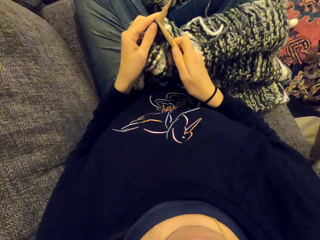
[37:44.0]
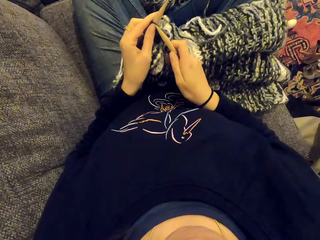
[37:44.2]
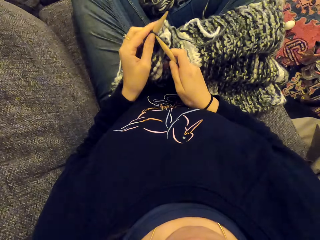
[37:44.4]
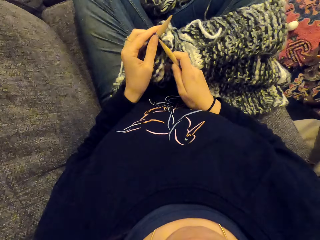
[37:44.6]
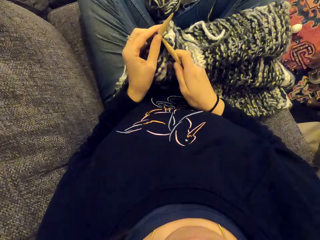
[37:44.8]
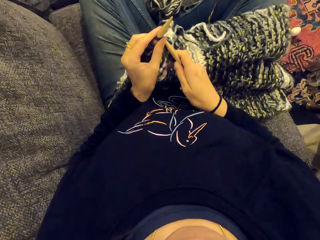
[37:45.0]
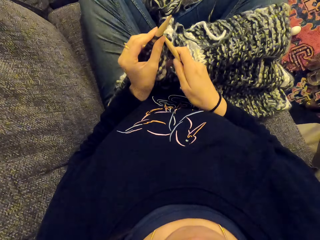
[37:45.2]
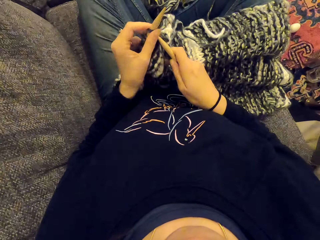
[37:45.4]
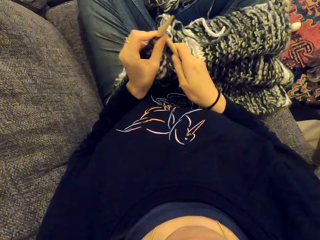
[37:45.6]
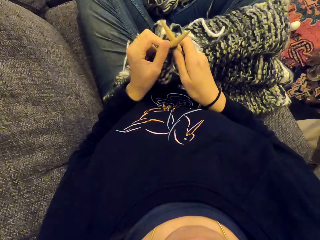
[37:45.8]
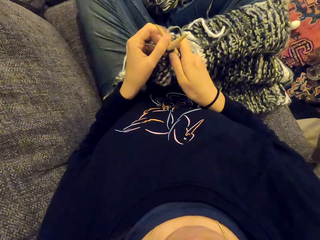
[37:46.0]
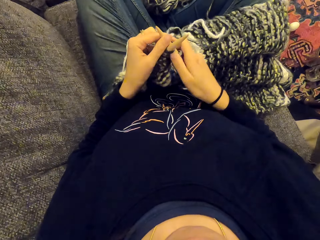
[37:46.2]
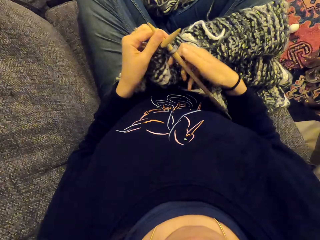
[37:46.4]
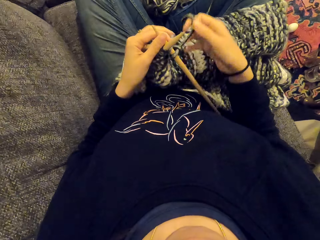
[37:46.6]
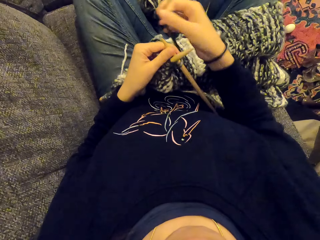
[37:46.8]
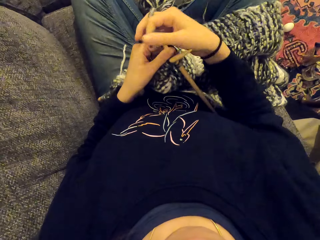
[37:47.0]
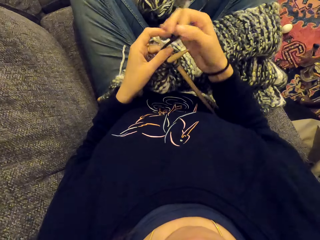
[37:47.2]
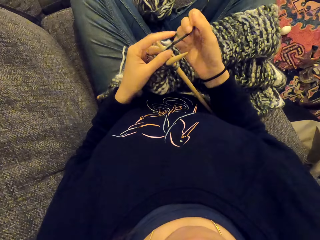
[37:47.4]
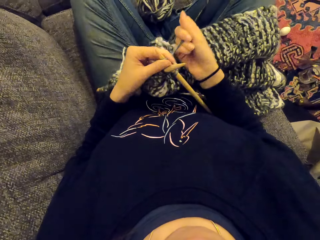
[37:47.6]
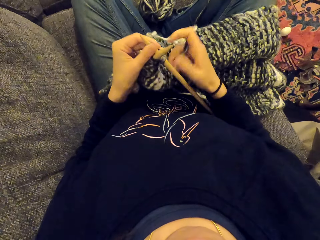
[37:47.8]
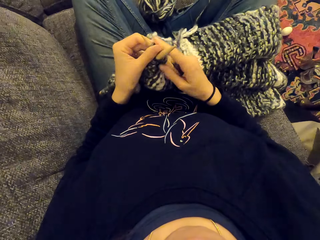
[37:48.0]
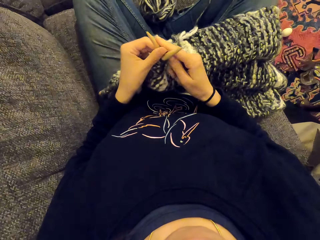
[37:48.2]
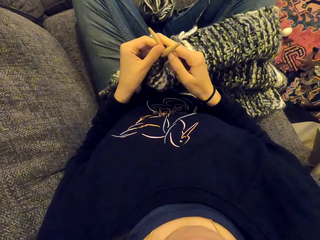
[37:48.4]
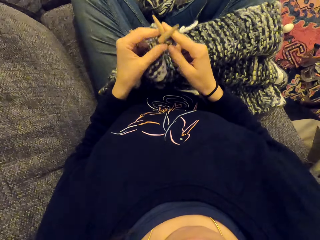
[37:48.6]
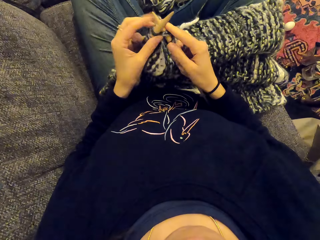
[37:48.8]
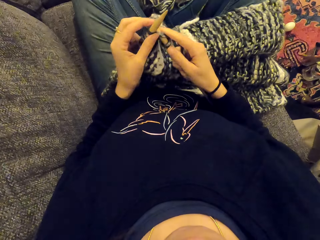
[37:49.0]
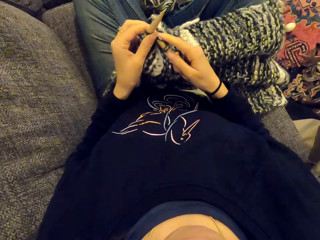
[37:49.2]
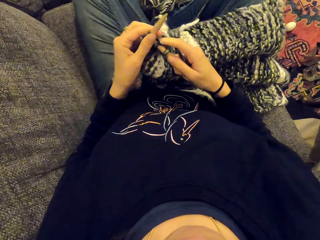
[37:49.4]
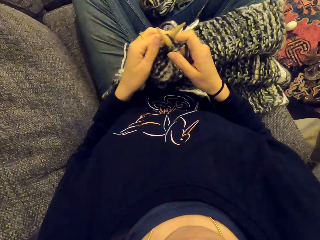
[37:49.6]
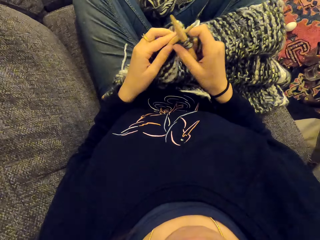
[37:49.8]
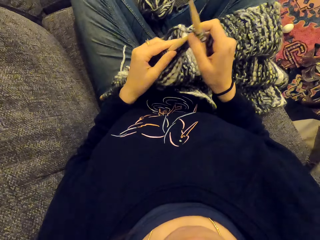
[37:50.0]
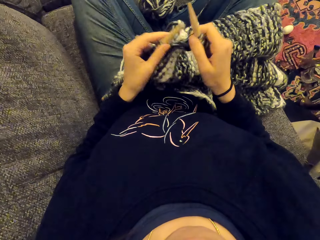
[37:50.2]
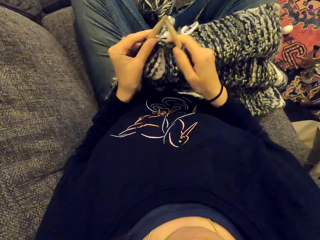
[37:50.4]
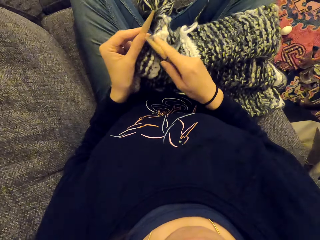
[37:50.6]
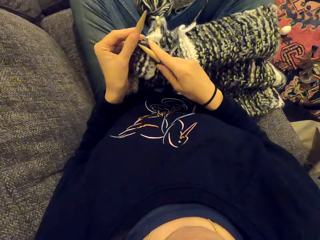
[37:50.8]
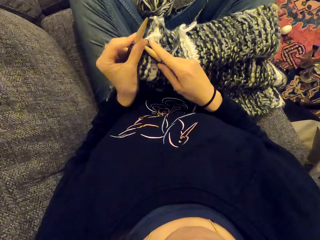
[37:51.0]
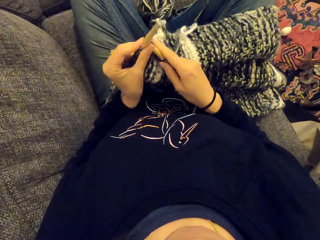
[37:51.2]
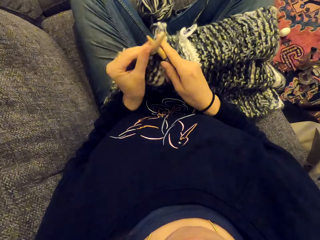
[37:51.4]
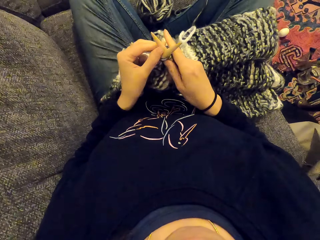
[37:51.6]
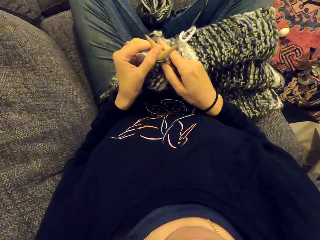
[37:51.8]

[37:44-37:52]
The camera wearer knits the fabric. They sew the piece of cloth. They knit the fabric.

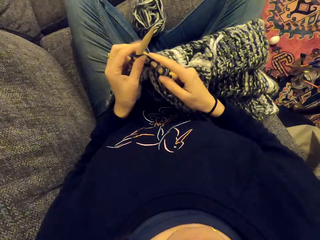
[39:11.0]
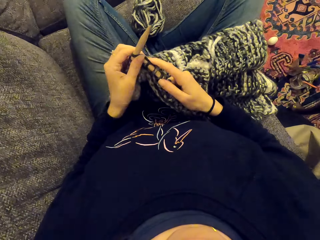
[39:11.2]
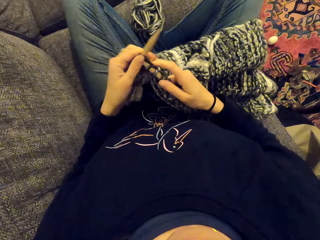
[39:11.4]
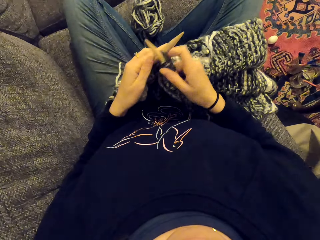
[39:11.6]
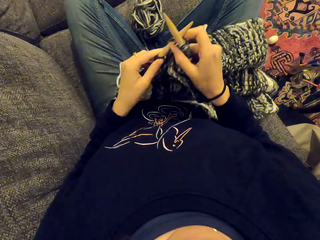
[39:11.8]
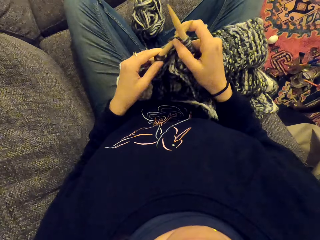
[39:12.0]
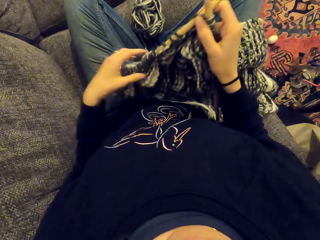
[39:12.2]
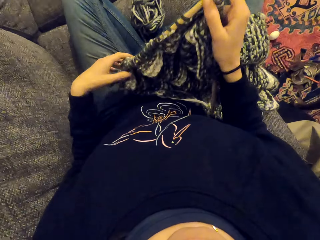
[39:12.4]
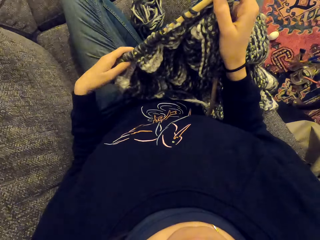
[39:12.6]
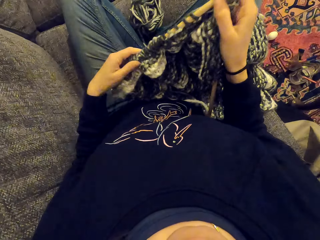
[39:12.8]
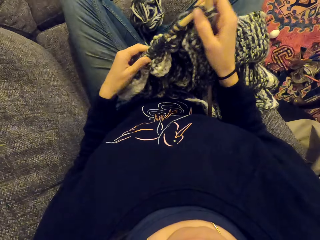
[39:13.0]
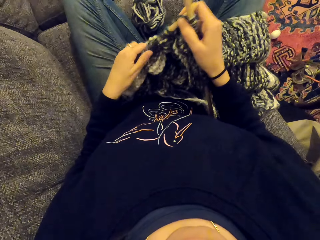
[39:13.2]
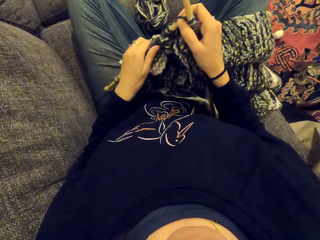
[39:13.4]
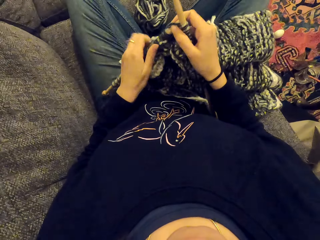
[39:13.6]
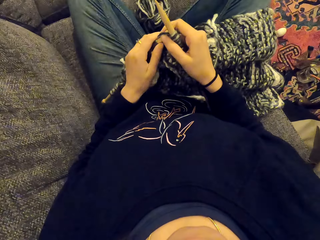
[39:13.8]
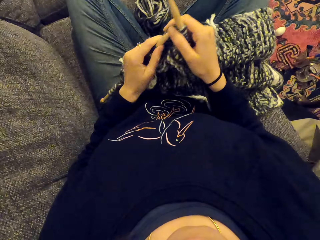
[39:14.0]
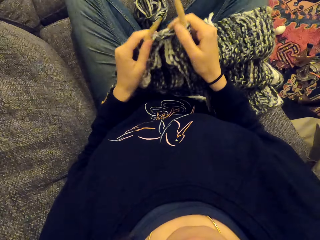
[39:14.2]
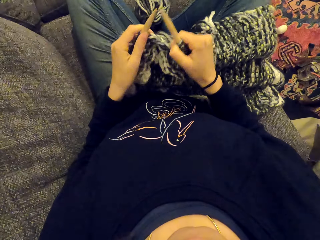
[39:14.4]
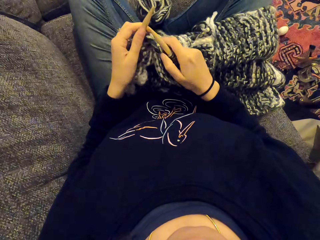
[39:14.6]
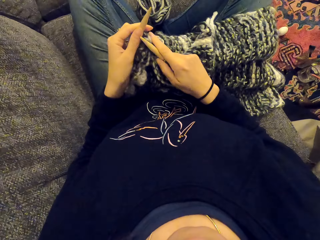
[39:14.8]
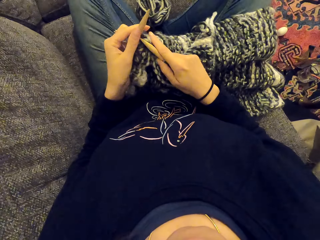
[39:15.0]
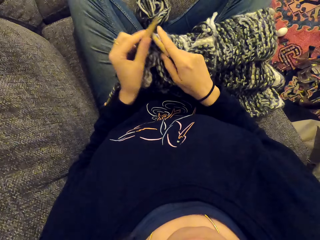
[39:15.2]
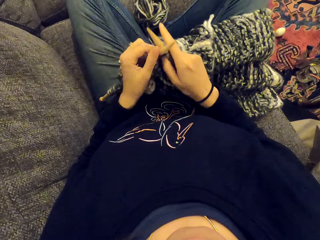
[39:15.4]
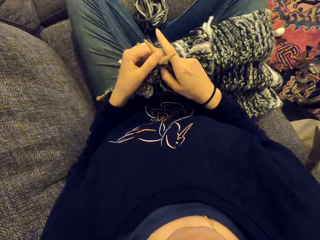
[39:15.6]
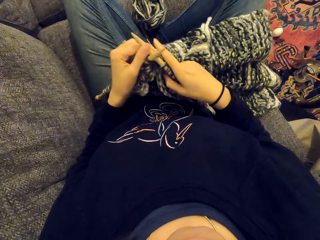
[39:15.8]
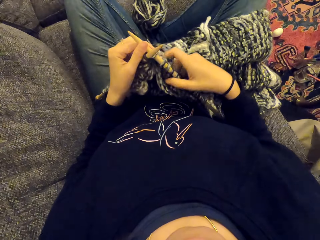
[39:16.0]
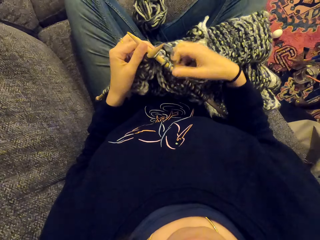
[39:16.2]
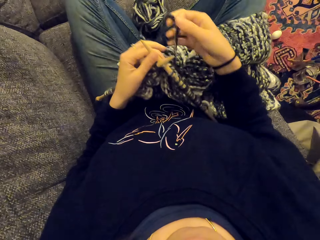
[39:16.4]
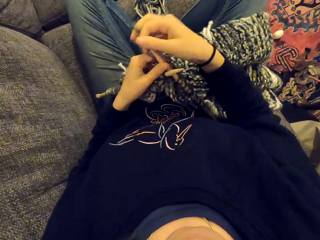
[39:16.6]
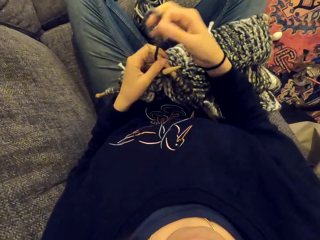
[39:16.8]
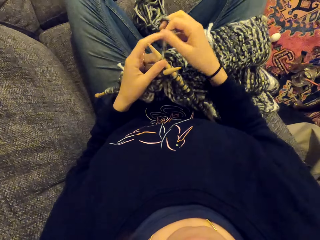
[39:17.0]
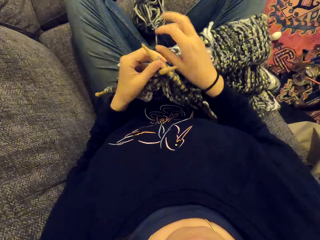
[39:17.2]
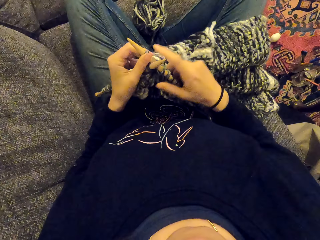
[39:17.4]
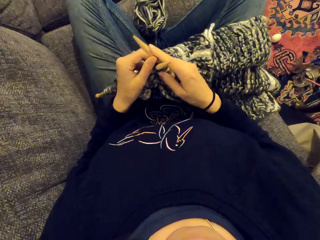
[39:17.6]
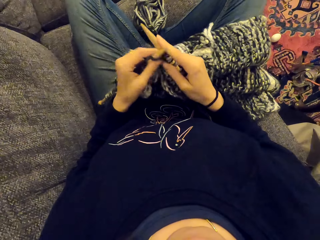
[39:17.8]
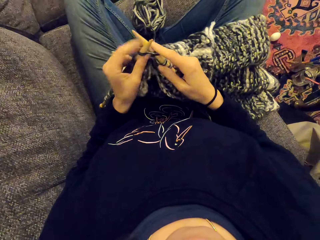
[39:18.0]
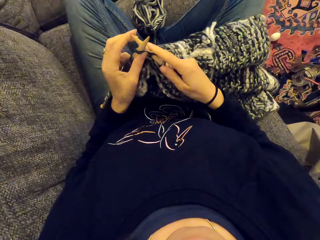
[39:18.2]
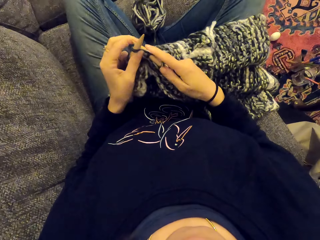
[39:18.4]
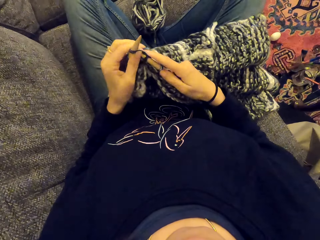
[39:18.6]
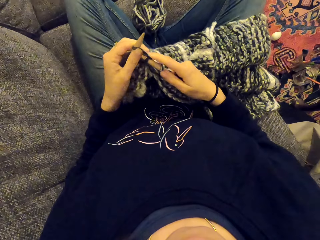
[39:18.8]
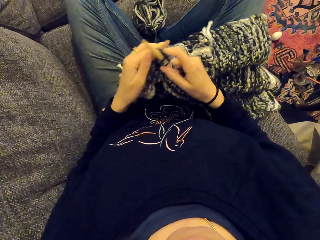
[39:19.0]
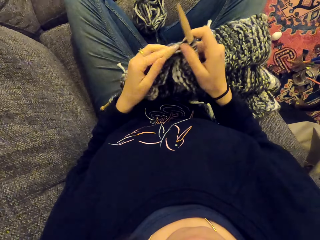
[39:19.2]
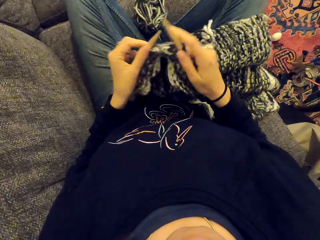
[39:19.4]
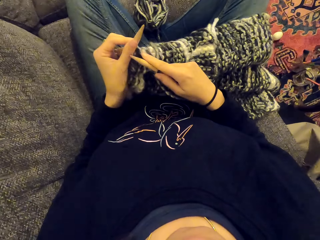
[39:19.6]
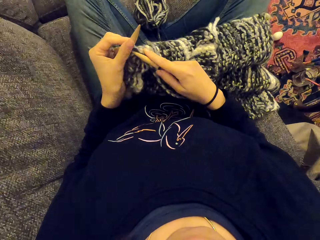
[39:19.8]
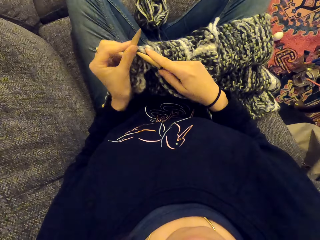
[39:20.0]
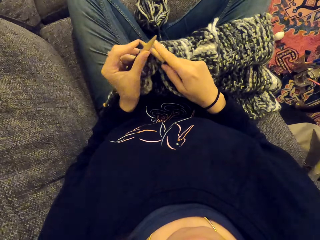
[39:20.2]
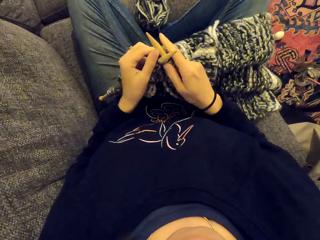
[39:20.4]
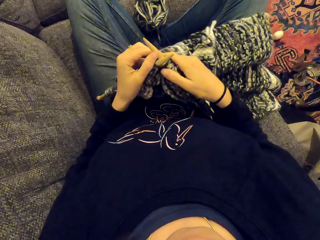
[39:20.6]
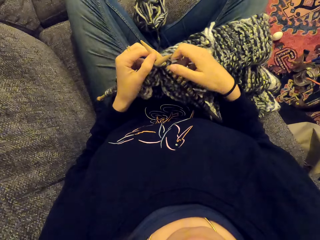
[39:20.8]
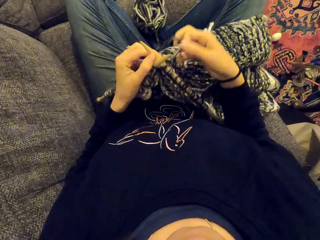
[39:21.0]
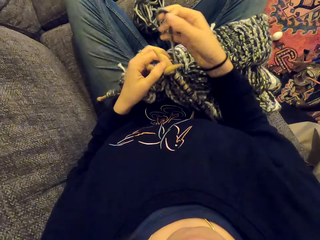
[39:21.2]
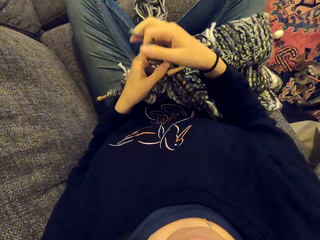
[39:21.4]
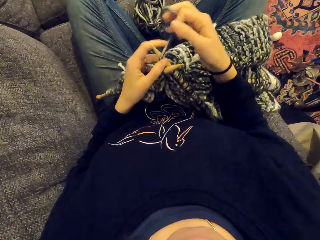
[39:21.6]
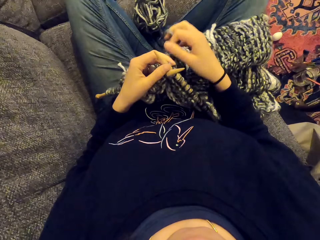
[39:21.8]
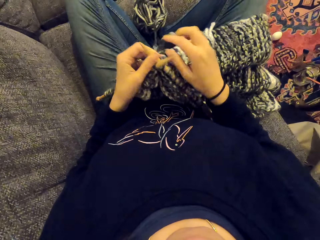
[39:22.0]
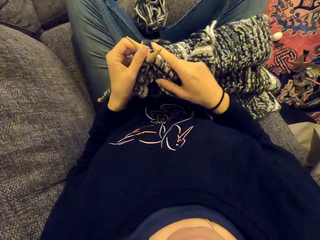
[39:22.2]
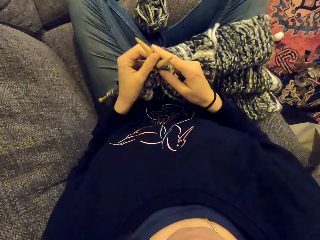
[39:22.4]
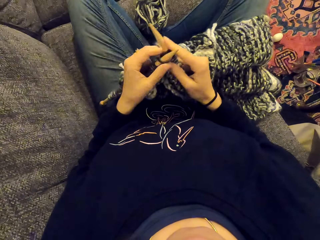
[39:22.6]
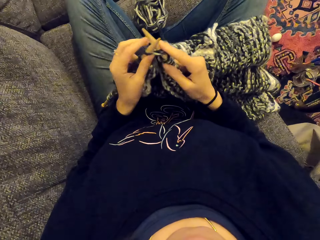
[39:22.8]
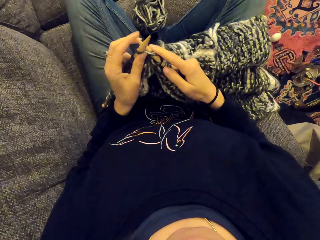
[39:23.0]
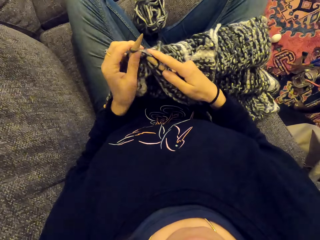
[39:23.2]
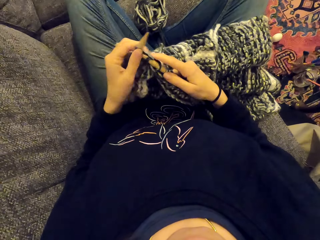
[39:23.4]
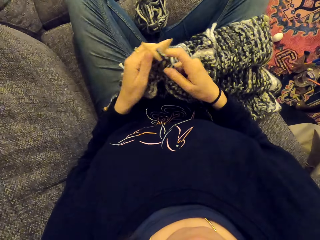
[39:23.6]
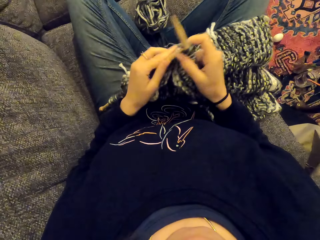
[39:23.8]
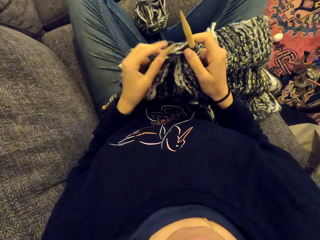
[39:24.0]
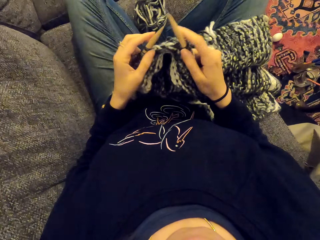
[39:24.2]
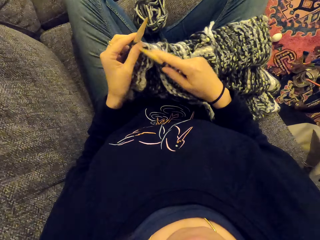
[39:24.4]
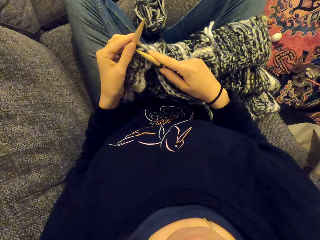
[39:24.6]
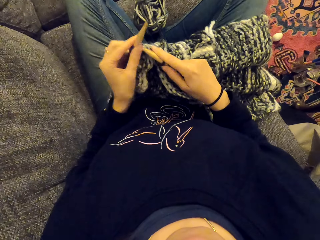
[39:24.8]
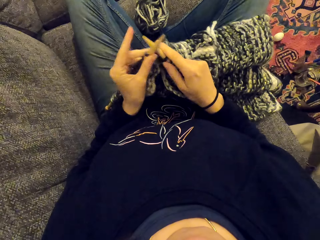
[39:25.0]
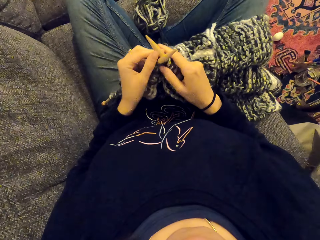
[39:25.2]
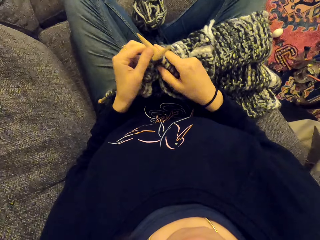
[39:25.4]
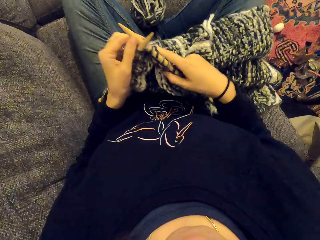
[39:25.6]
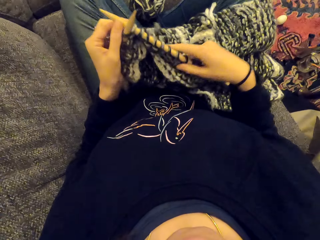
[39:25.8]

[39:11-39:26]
The camera wearer holds the fabric. They push the piece of cloth. They sew the piece of cloth. They knit the fabric.
